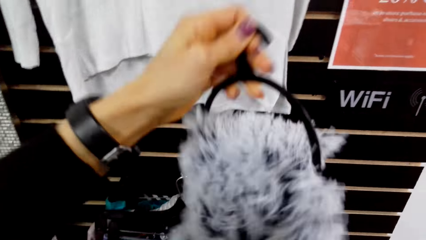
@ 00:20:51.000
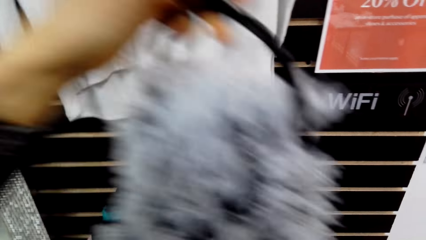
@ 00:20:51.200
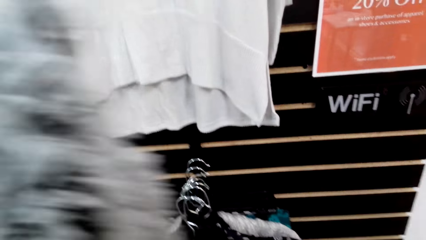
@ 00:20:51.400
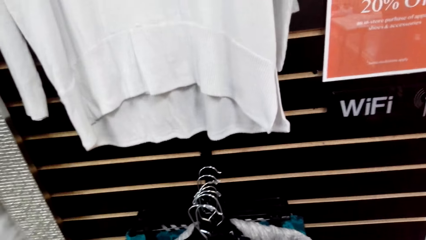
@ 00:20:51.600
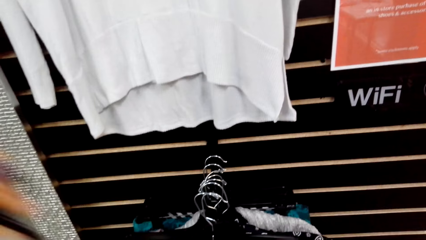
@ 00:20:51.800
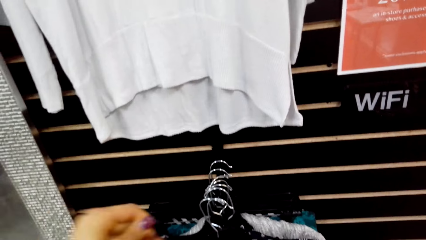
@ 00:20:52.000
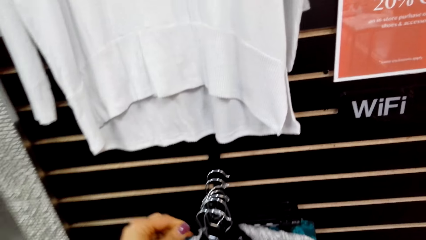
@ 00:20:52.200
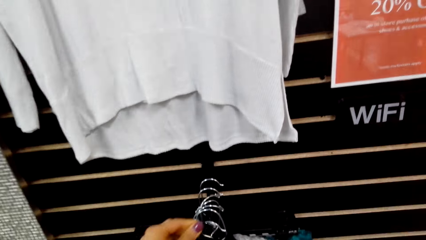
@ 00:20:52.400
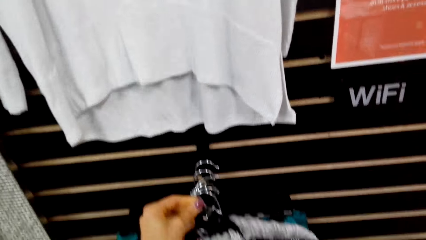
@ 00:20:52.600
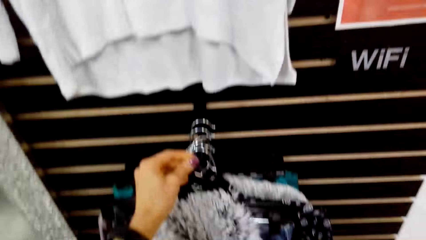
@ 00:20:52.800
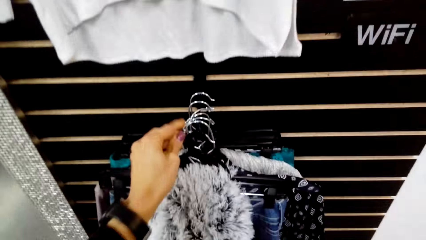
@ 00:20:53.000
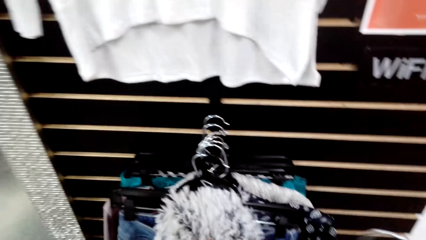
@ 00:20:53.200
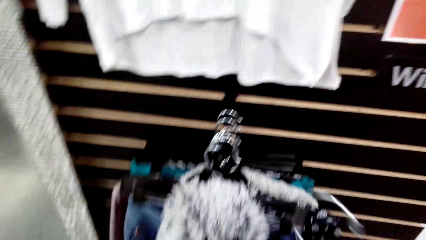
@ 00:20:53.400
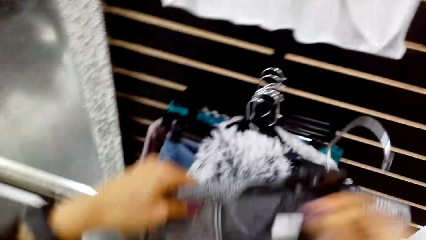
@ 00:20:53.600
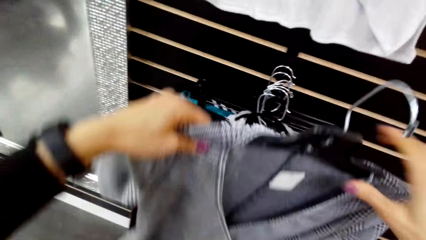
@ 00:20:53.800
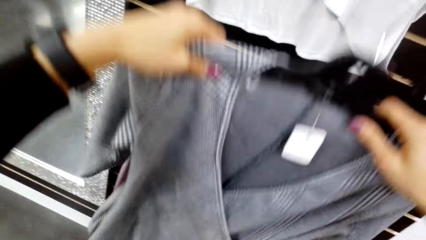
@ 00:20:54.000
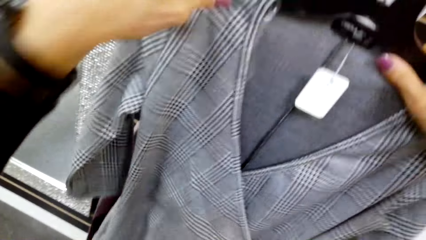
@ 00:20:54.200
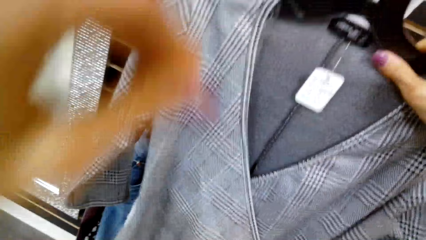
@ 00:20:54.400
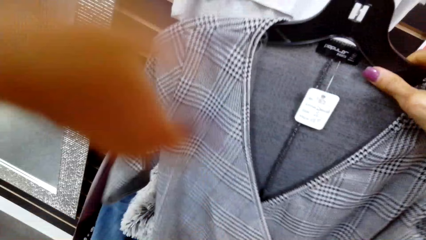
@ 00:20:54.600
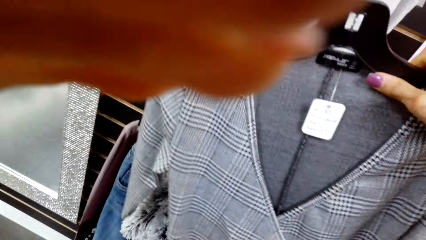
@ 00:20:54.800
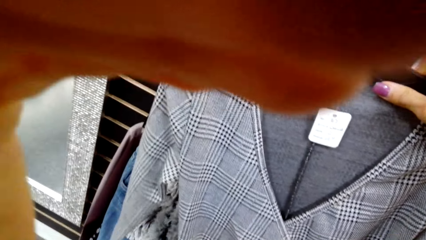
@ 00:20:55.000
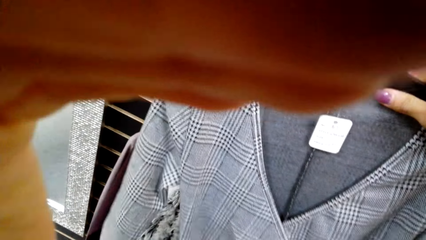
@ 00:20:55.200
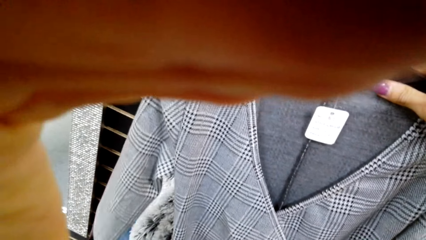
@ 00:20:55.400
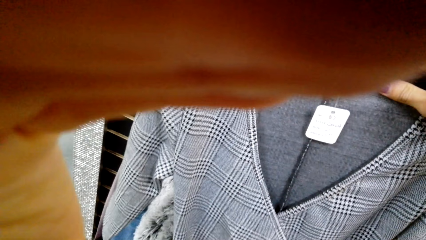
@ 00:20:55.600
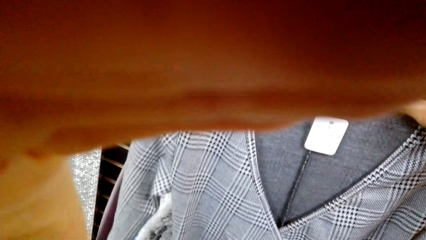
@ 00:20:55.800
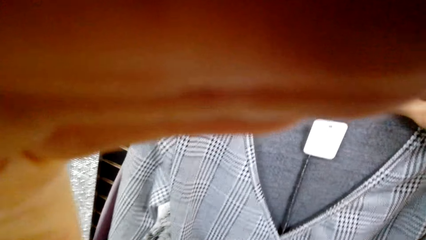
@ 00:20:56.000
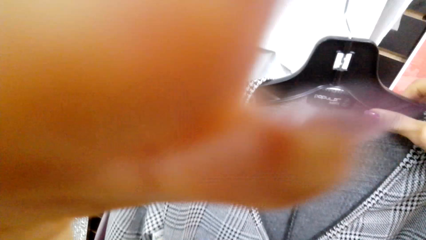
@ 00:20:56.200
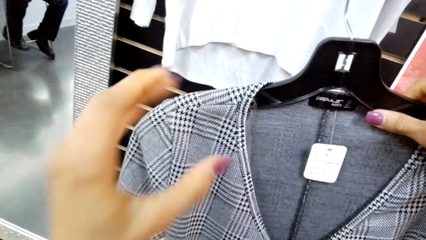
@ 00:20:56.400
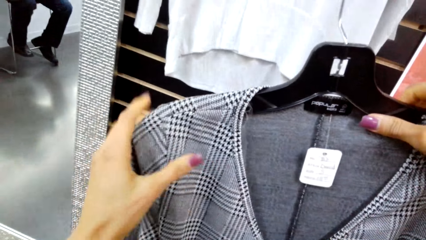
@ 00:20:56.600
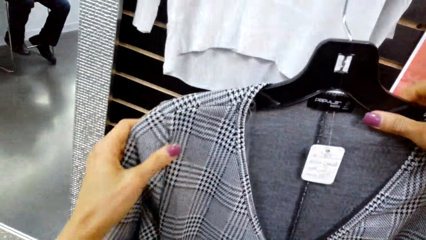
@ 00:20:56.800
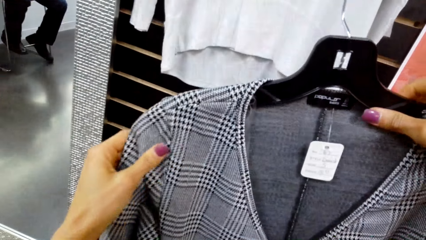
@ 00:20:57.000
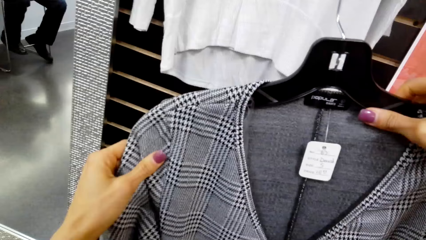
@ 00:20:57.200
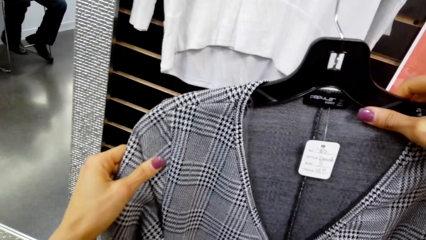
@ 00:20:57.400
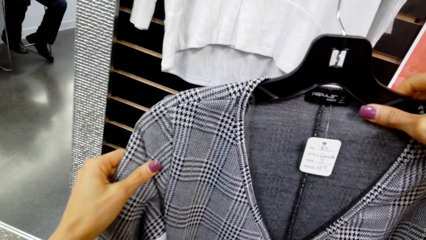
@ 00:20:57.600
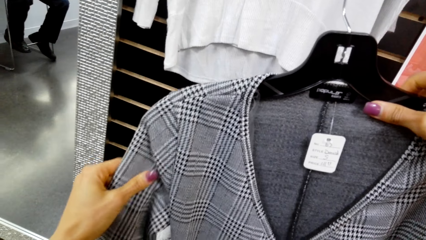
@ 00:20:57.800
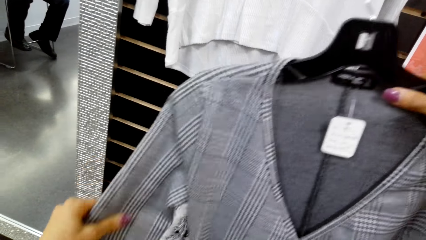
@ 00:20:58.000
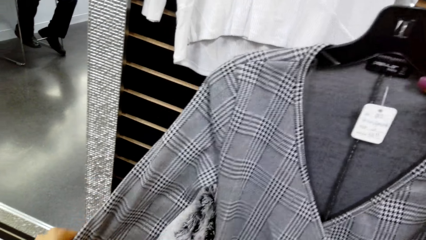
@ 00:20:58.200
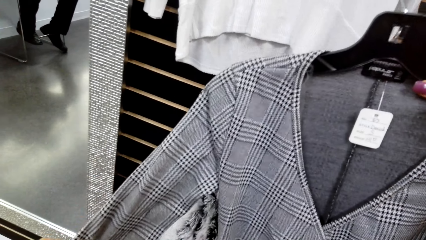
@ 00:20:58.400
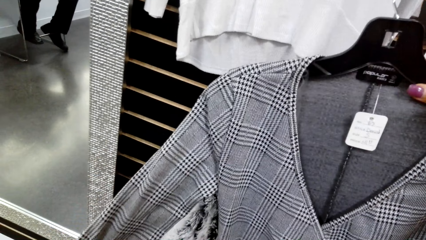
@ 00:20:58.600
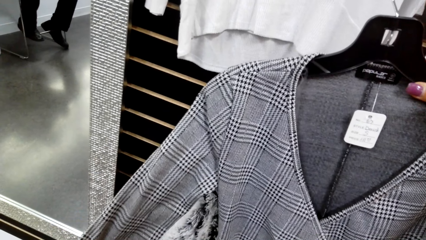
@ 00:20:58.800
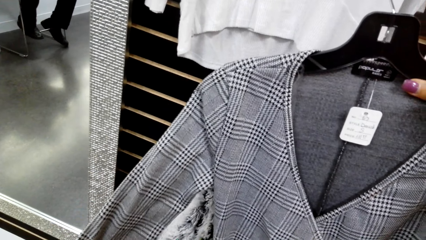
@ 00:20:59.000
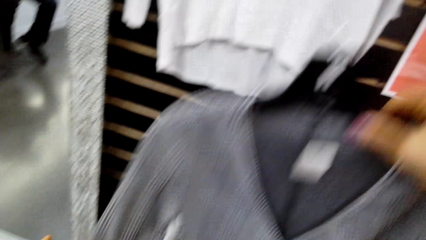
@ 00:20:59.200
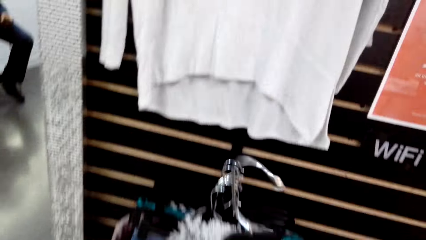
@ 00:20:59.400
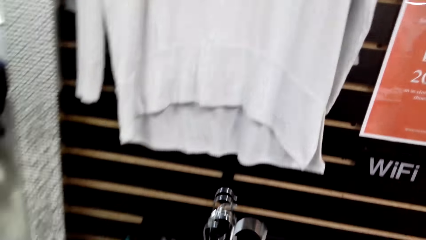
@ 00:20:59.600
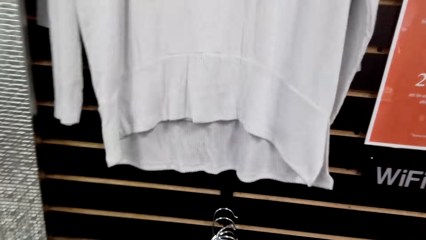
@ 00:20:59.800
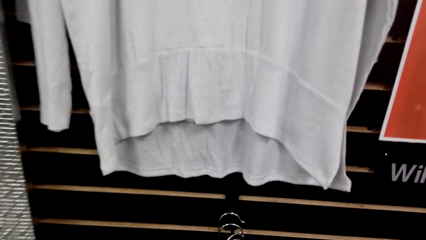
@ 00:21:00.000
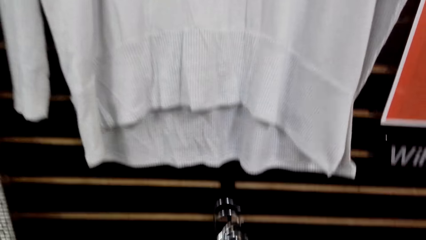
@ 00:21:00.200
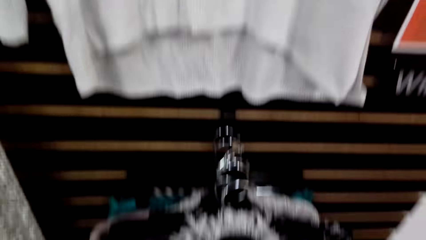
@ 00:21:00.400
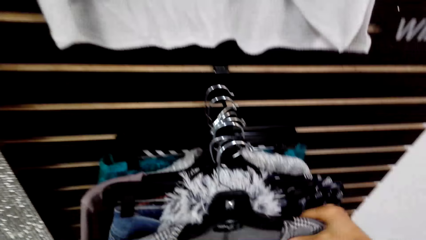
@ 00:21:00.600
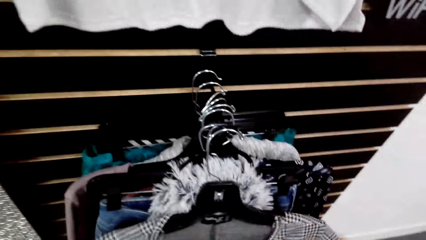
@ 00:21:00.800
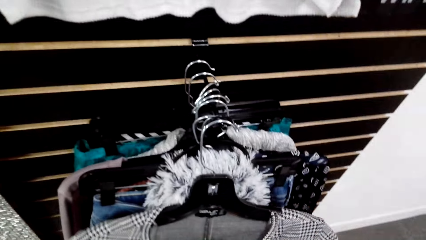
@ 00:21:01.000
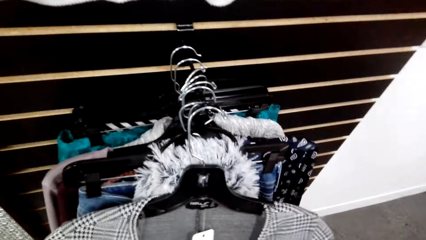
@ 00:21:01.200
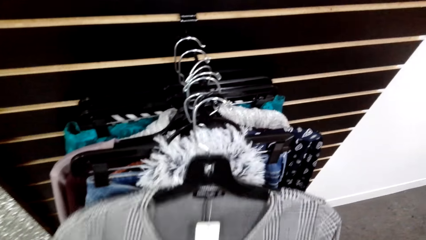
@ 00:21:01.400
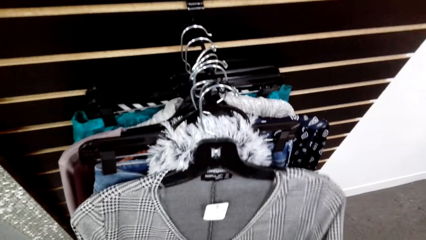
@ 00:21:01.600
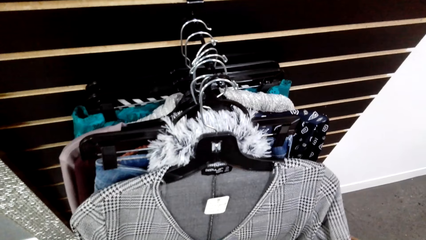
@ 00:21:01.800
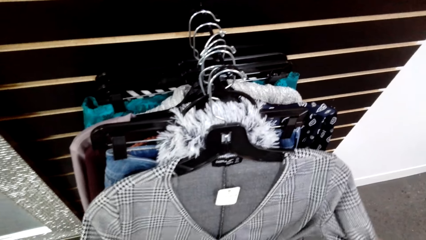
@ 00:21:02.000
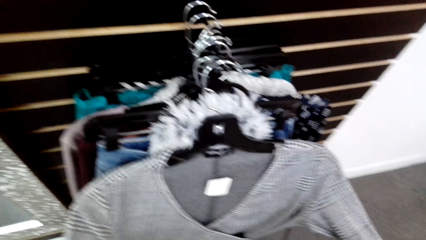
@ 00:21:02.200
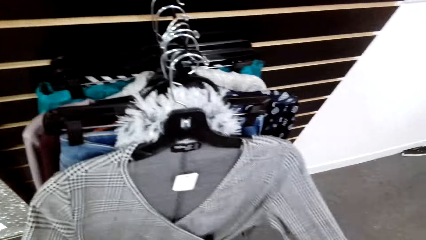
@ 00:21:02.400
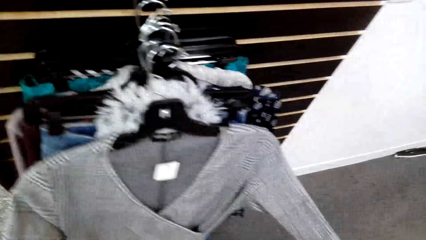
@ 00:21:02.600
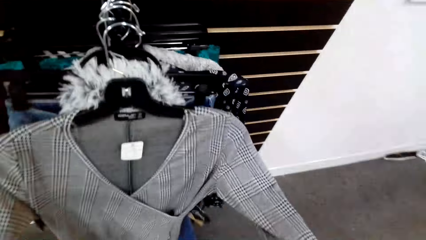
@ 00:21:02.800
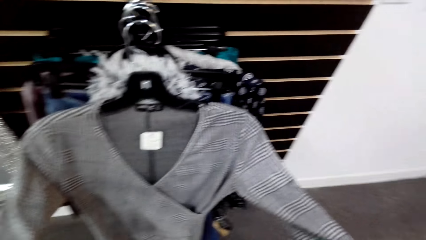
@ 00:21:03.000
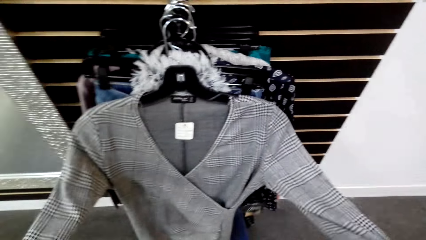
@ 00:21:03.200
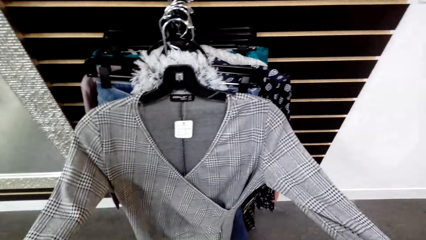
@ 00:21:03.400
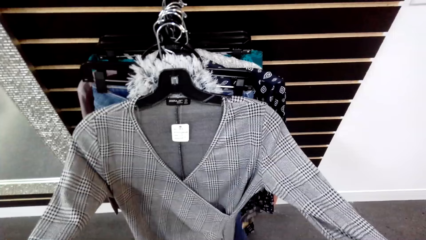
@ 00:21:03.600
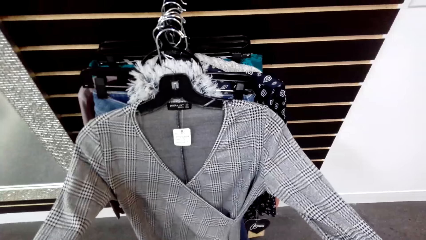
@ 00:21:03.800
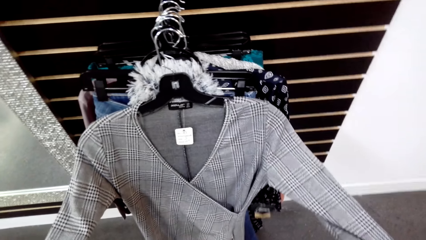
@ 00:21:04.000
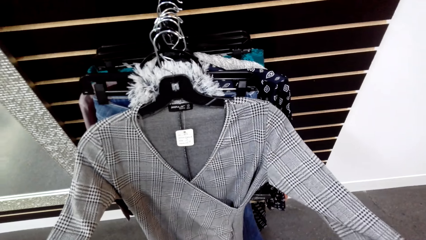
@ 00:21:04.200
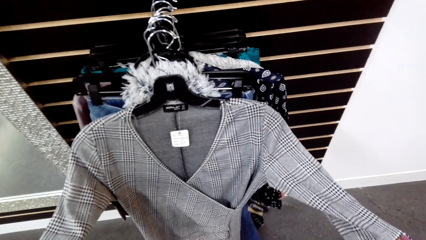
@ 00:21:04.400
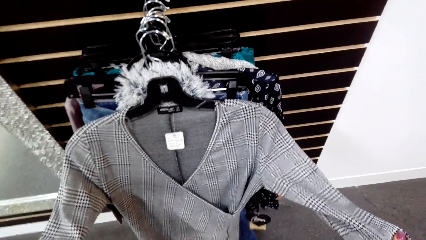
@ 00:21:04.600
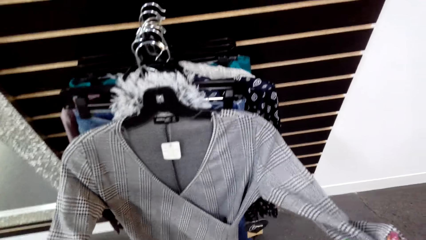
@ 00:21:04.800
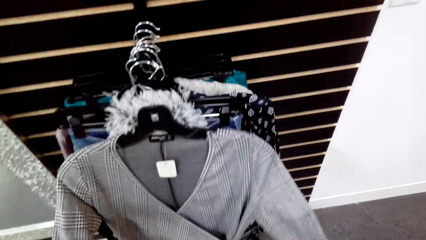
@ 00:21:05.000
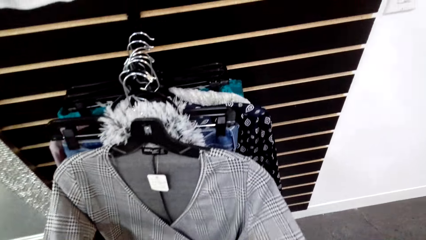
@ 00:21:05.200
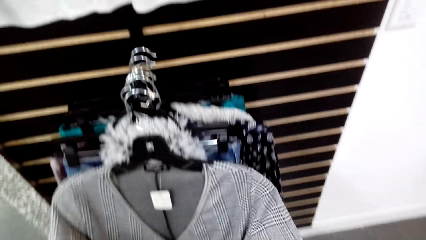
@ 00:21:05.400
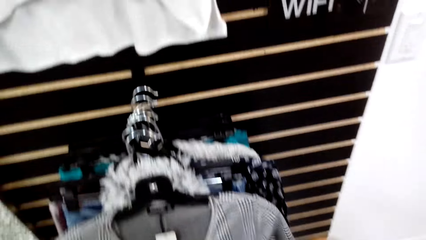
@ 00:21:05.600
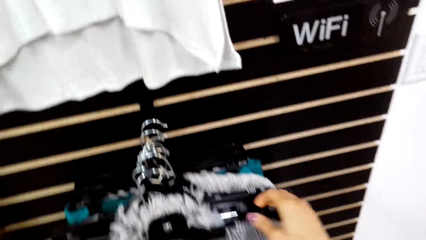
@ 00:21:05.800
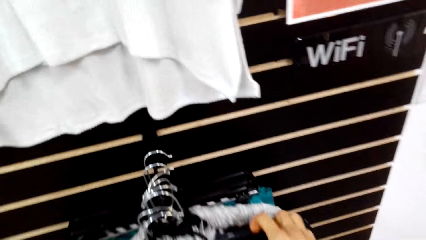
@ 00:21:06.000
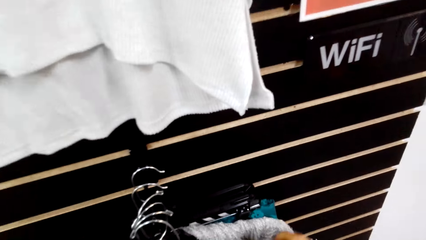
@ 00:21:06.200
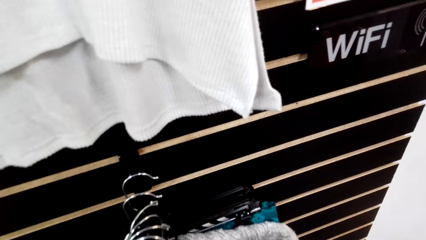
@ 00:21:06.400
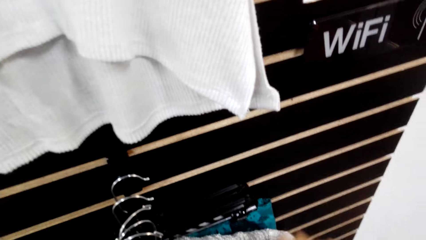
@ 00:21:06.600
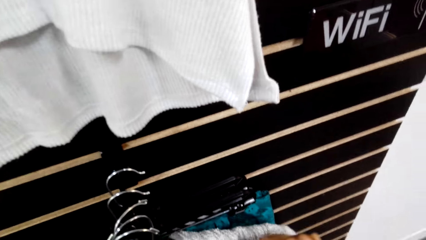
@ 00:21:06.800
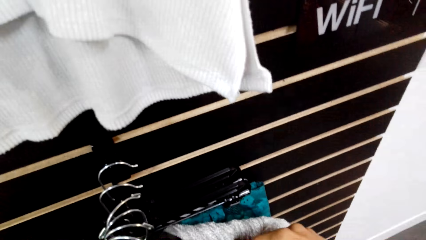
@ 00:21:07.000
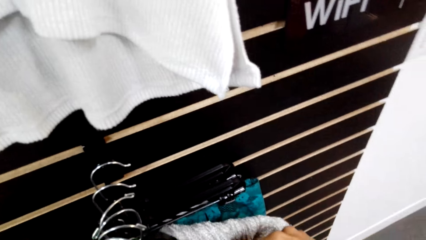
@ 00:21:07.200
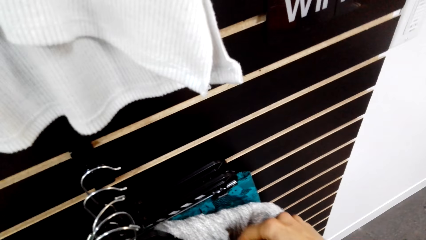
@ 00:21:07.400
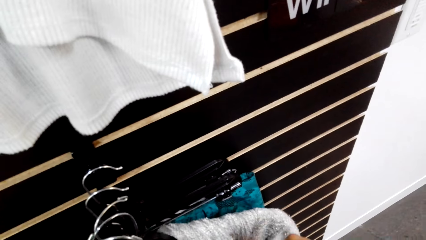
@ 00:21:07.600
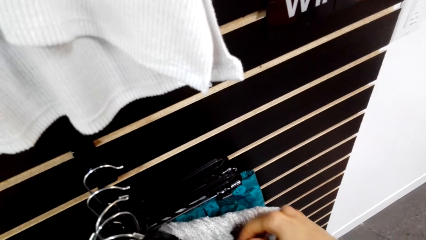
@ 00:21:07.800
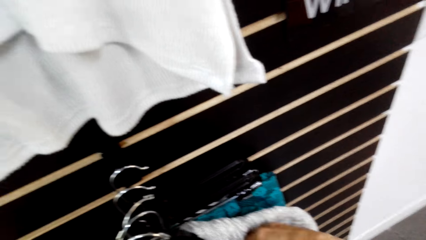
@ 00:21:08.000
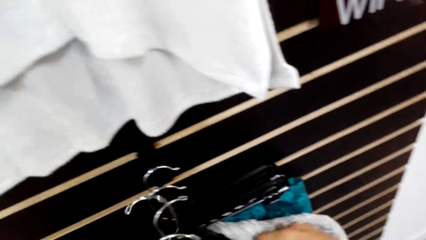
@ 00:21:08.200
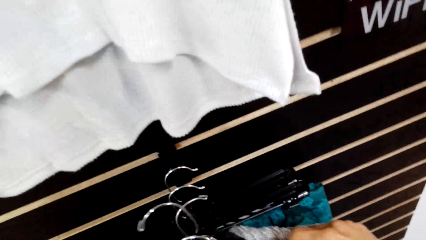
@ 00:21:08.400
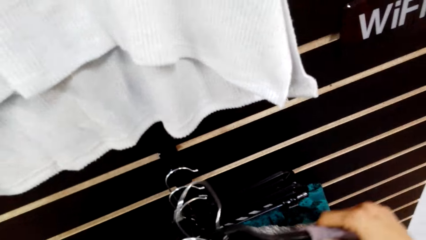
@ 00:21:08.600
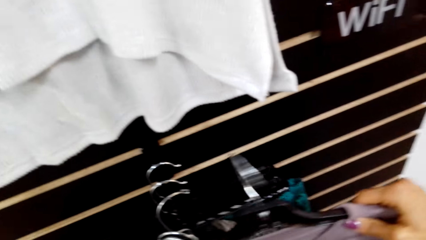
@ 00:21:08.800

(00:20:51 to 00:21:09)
The camera wearer places the cloth on the shoulder. She hangs the cloth on the display rack. She displays the cloth. She touches part of her face. She displays the cloth. She looks at the dress. She hangs the cloth on the display rack. She touches the cloth on the display rack. She picks the cloth from the display rack.
